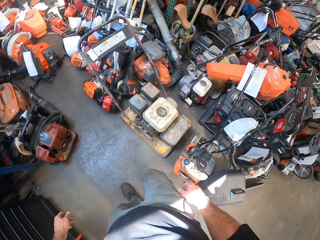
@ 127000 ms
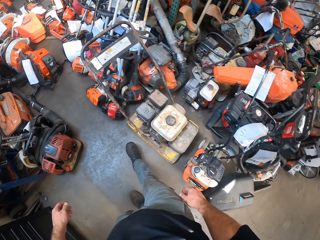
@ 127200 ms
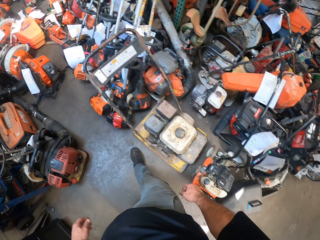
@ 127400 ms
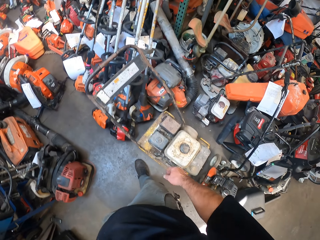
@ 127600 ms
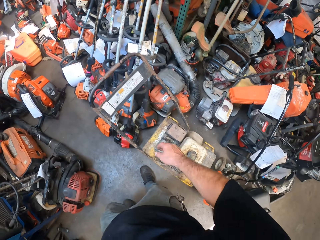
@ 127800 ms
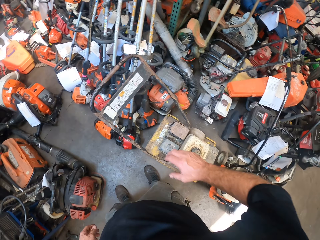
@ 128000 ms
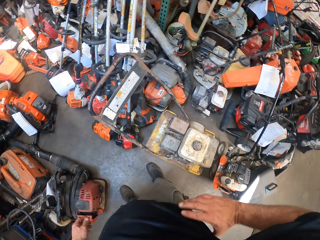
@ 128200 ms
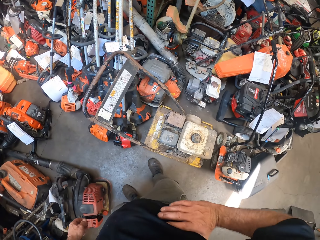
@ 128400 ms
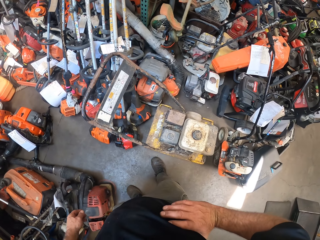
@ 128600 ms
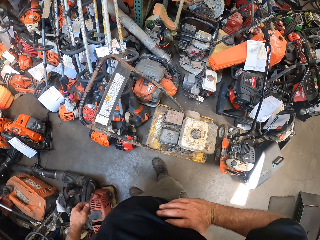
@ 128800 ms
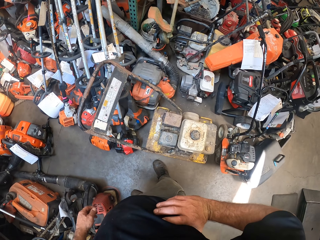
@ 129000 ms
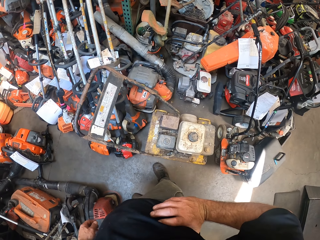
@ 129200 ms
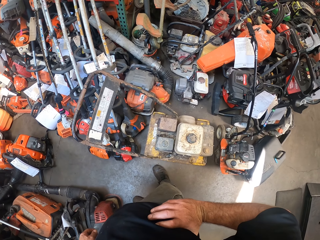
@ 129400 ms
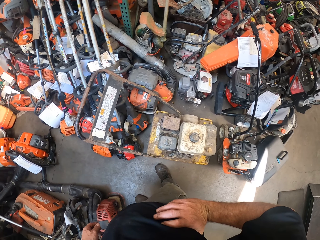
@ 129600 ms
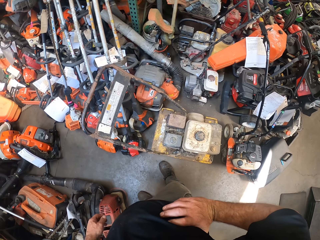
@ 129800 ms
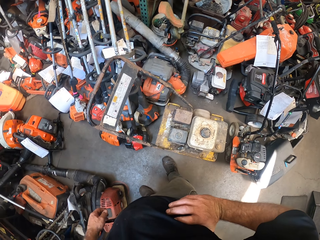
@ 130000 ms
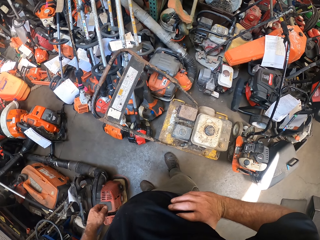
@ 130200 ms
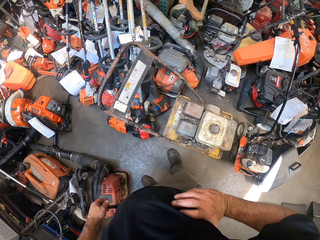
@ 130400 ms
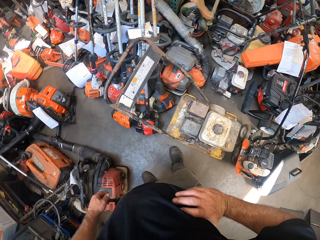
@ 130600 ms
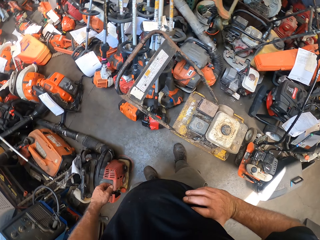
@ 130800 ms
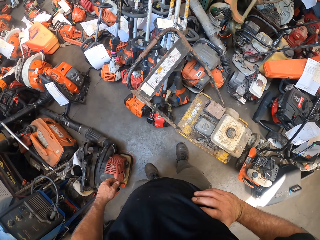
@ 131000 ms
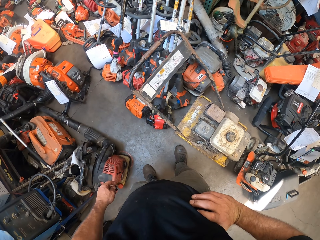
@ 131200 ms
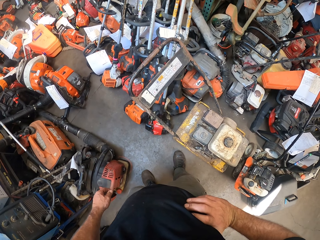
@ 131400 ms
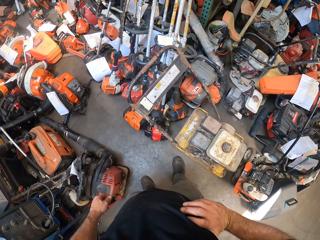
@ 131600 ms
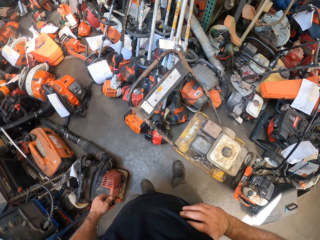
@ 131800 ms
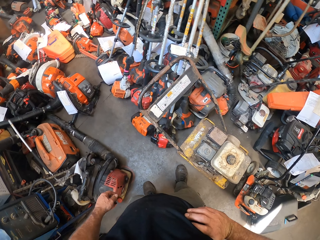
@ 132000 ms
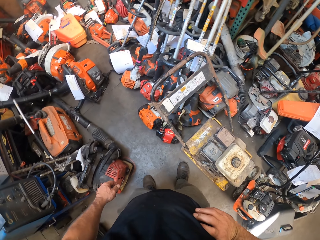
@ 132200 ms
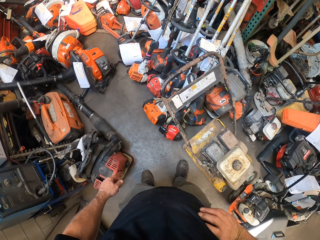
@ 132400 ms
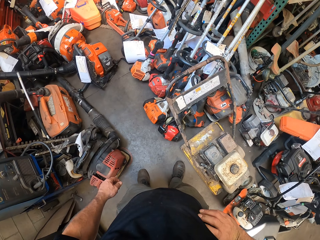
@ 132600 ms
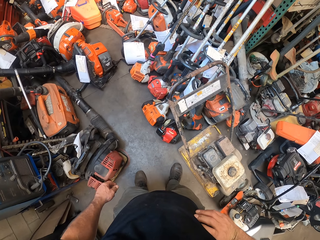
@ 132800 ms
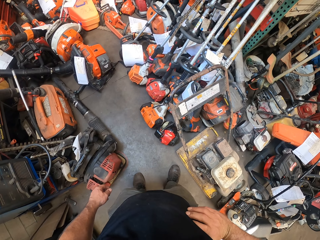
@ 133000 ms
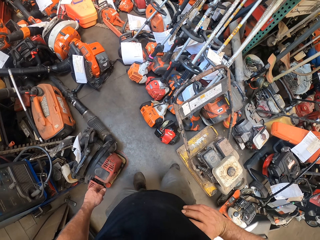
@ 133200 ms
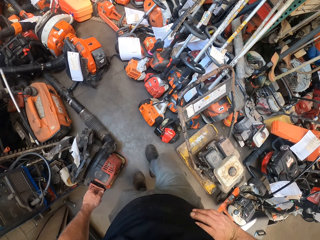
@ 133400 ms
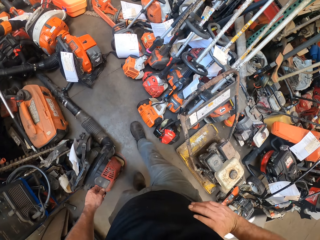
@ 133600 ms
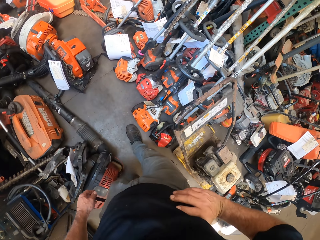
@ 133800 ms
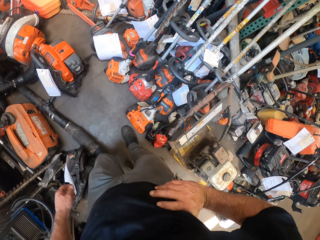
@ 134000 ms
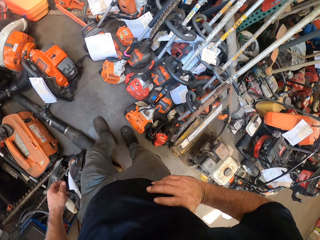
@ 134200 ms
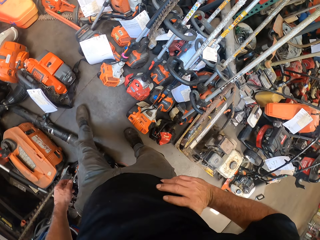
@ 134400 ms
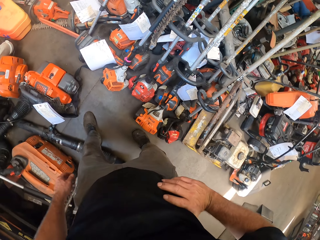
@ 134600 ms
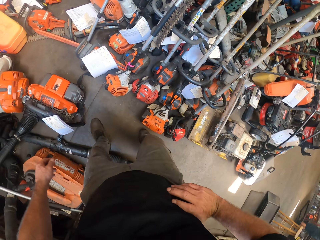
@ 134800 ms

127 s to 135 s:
The camera wearer stands with arms akimbo. They walk ahead.

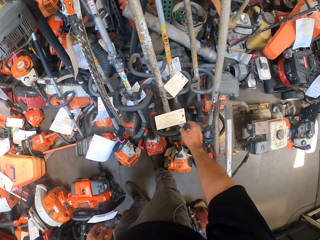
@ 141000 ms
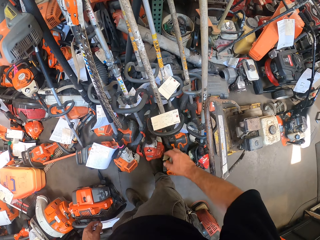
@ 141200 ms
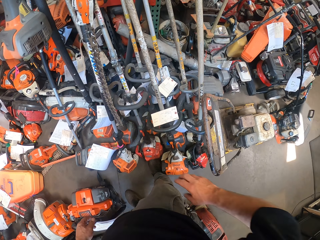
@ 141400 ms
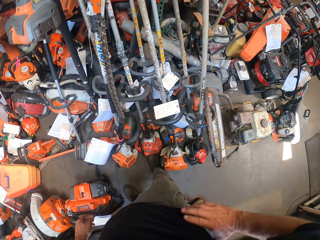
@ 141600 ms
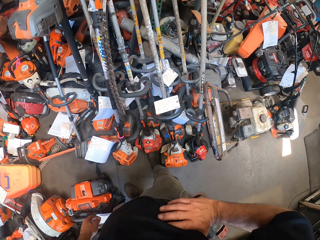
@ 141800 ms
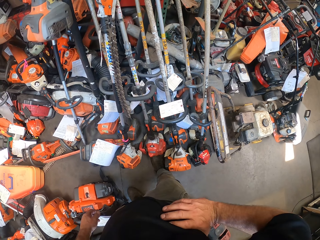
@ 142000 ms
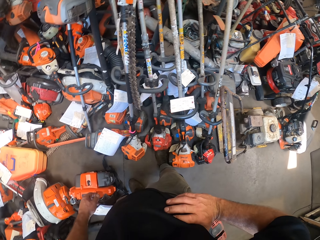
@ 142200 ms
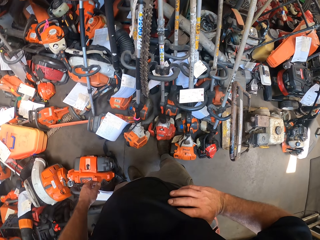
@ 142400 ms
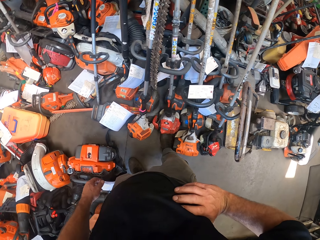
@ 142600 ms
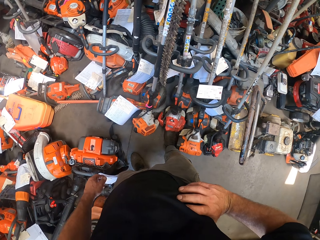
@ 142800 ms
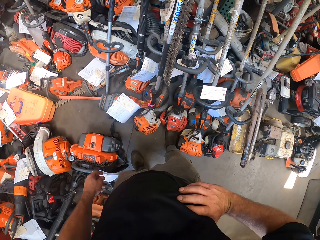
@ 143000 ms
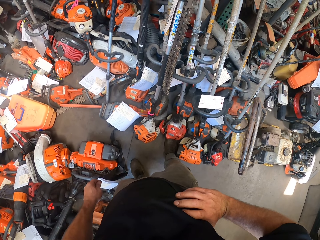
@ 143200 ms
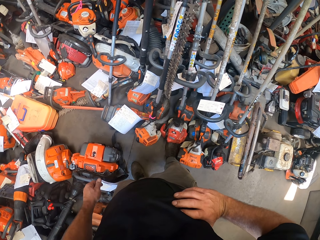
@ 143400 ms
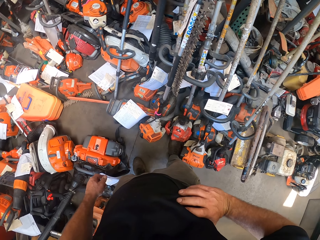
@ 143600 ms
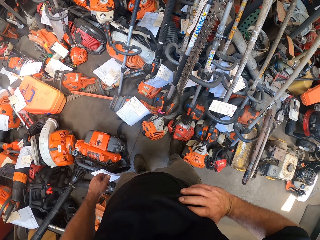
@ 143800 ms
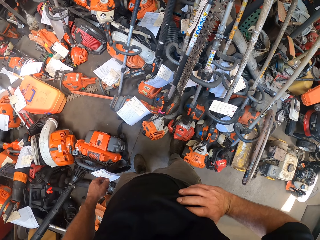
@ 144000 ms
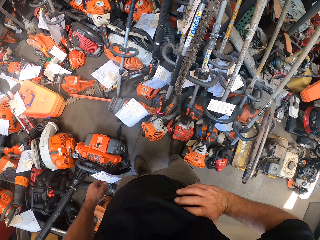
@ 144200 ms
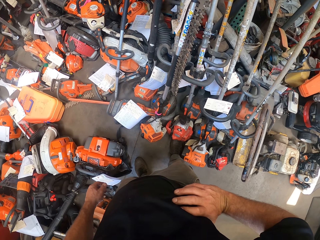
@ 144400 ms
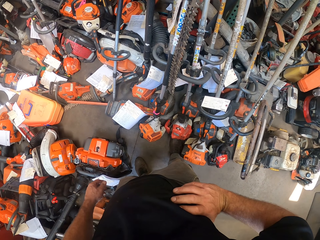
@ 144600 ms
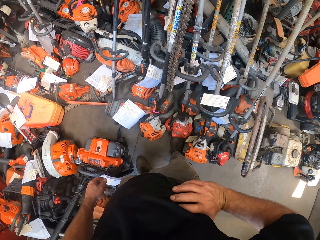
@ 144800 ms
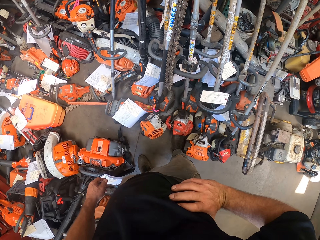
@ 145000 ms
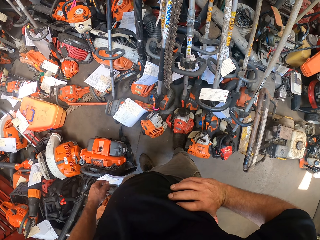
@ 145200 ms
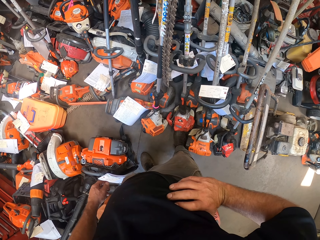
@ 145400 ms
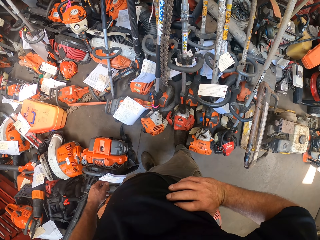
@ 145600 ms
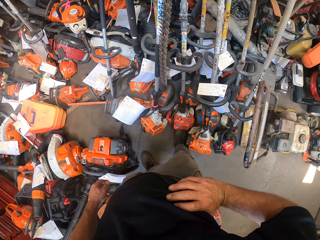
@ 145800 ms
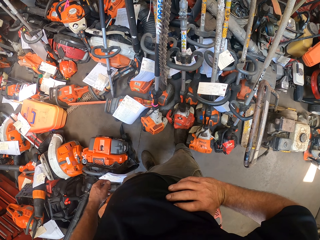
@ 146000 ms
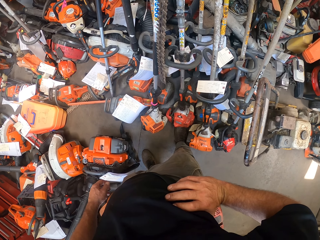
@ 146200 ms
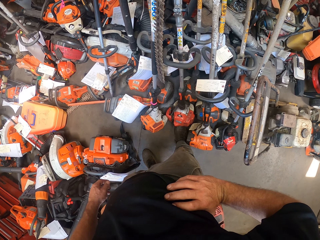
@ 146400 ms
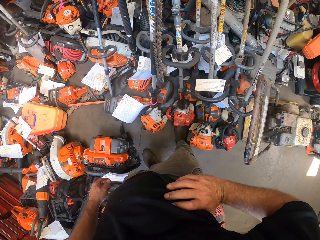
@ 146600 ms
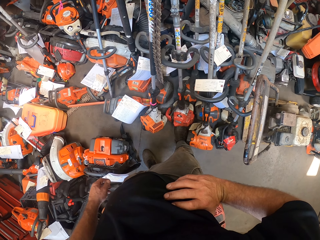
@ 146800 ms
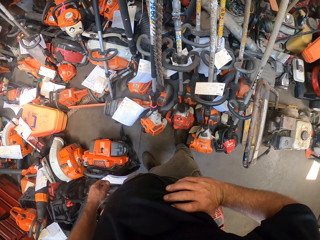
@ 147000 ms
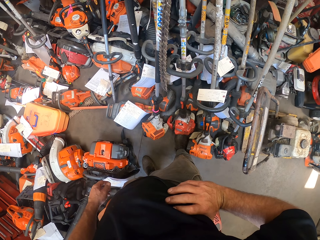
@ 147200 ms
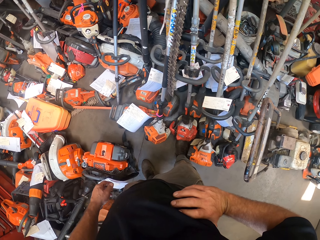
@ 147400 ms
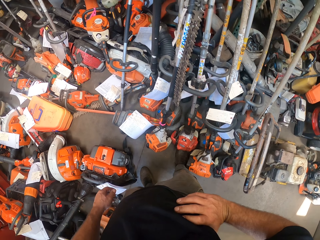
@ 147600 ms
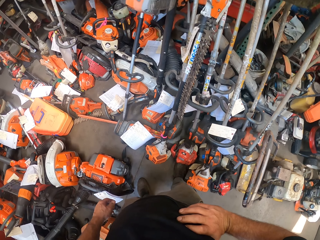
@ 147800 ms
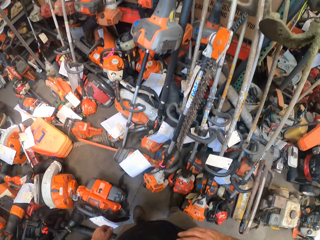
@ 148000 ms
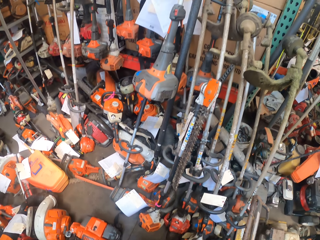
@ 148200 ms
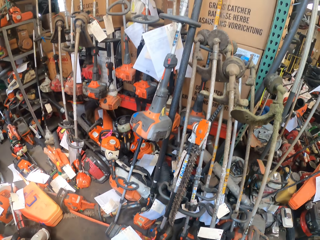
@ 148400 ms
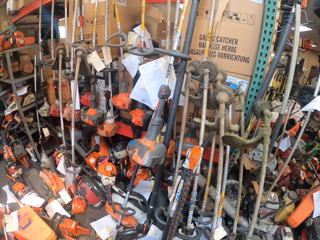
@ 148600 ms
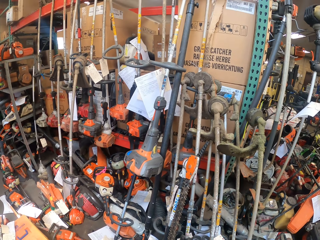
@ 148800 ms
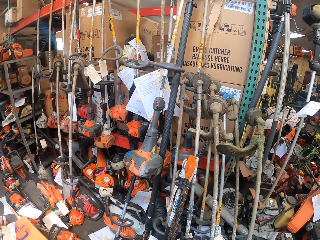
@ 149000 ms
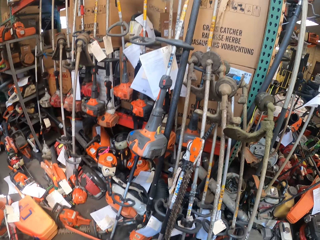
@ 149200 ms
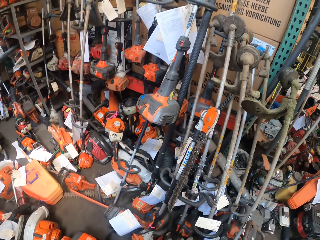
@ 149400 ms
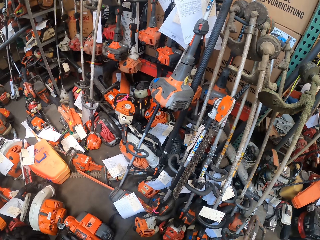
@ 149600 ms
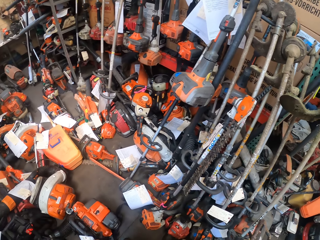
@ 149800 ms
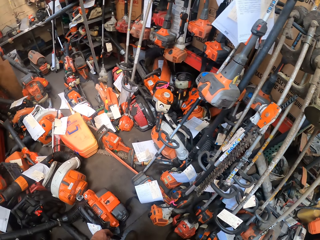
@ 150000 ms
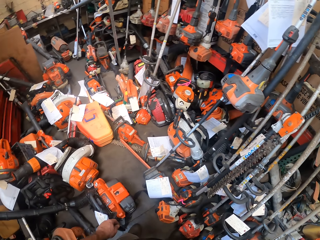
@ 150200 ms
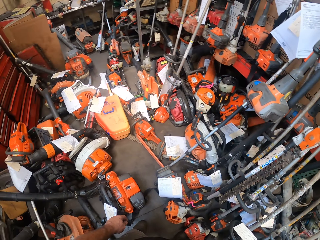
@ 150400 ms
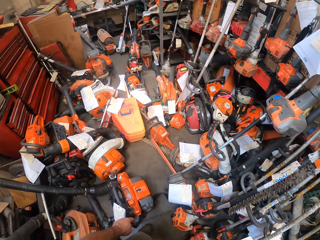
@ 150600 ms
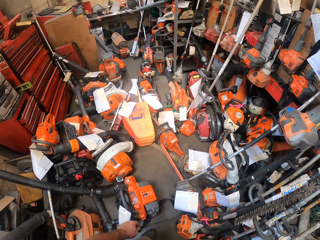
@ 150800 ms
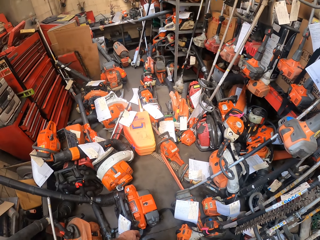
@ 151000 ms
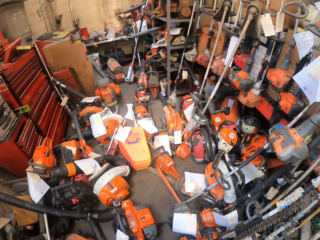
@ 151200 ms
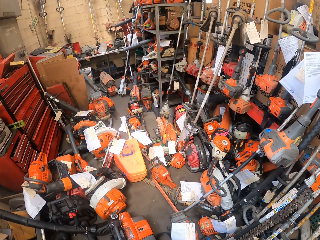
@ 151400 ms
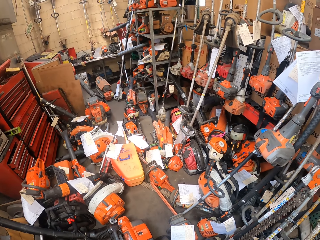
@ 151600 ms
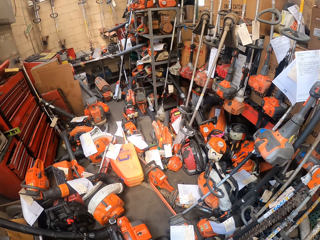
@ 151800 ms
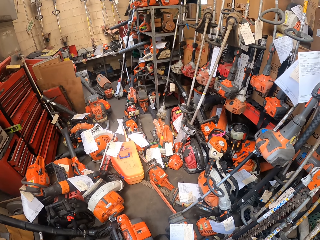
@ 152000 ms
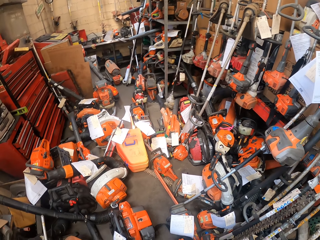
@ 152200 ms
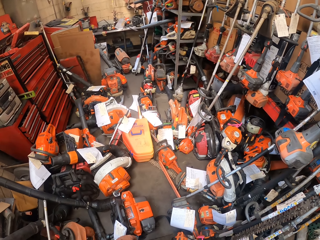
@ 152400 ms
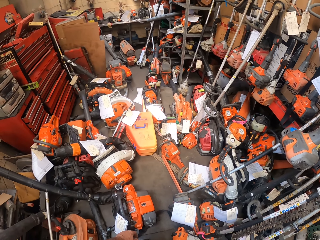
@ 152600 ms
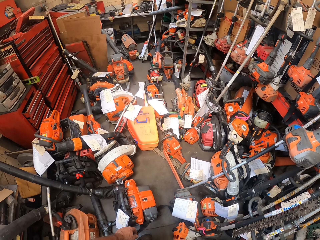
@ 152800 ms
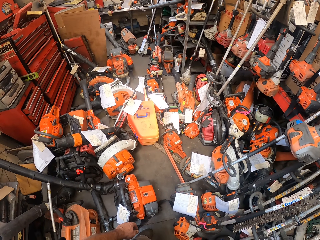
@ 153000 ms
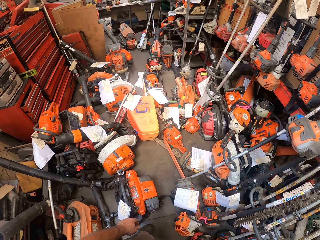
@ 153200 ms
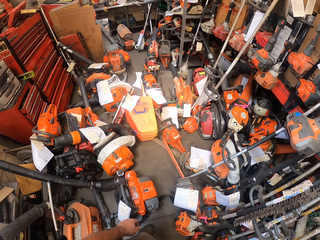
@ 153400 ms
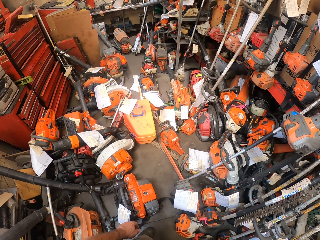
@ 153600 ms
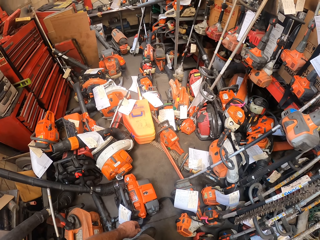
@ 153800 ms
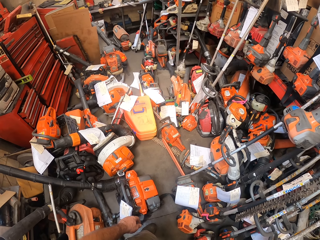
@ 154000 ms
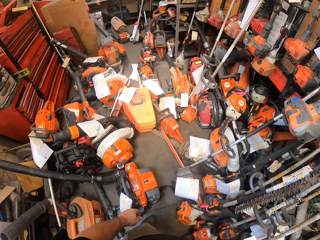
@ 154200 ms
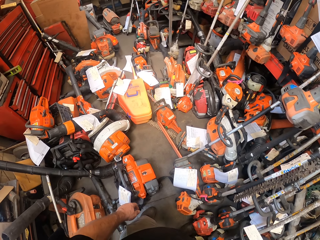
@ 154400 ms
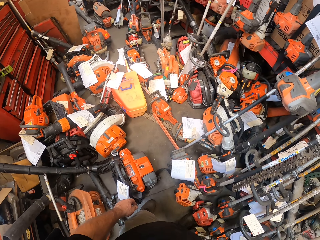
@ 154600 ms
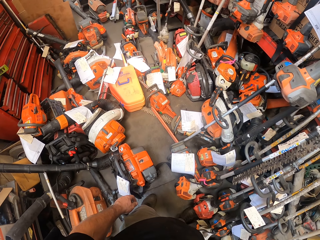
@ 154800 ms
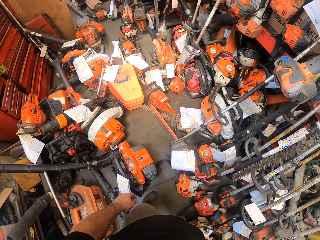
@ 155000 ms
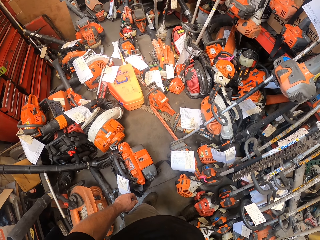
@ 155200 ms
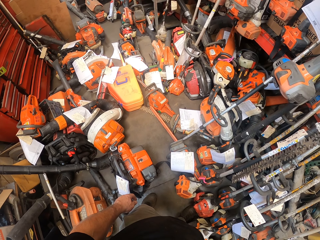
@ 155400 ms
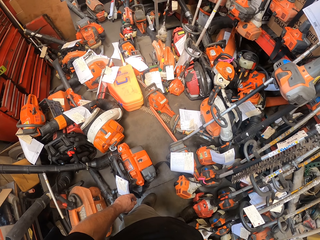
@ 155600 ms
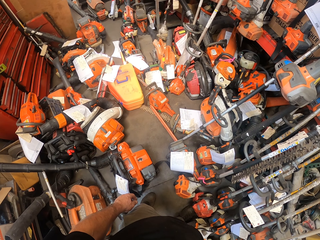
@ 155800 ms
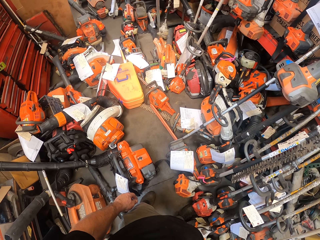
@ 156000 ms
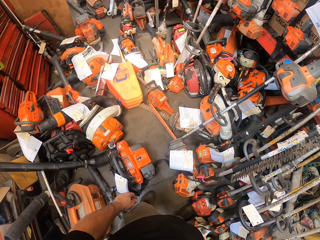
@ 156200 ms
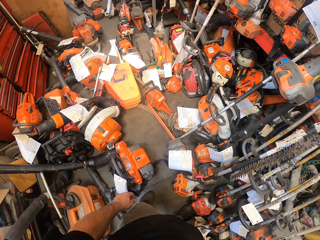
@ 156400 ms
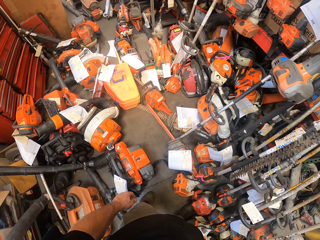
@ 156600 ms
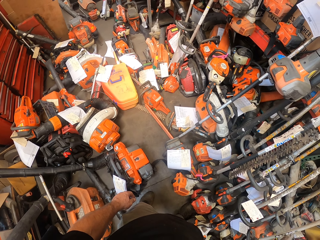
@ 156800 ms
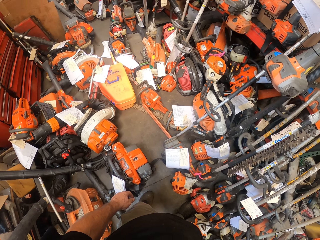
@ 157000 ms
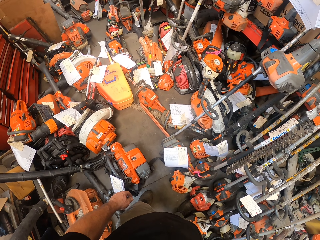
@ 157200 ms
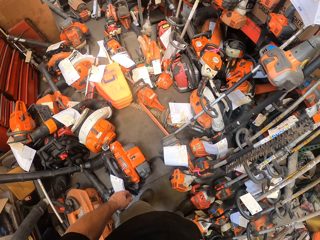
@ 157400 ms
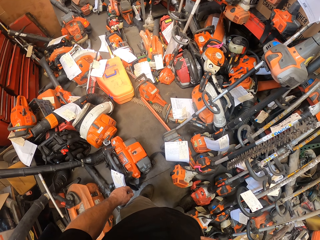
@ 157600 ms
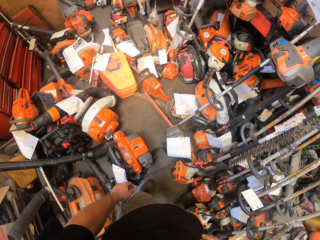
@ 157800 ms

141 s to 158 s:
The camera wearer stands with arm akimbo. They look around.
